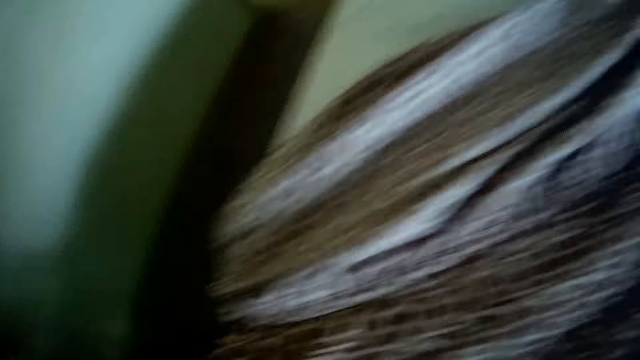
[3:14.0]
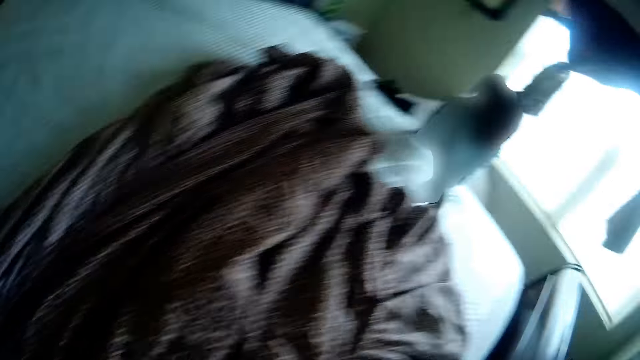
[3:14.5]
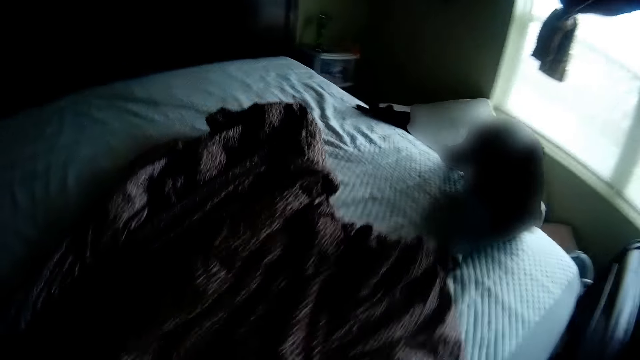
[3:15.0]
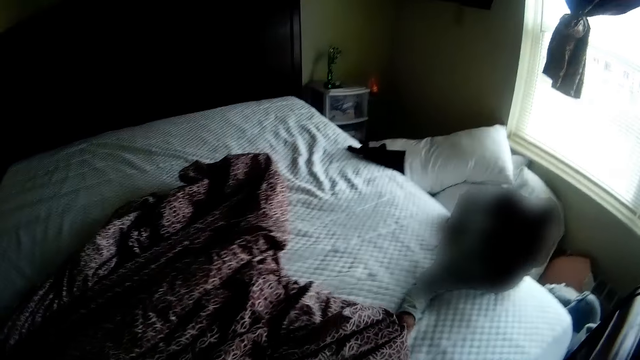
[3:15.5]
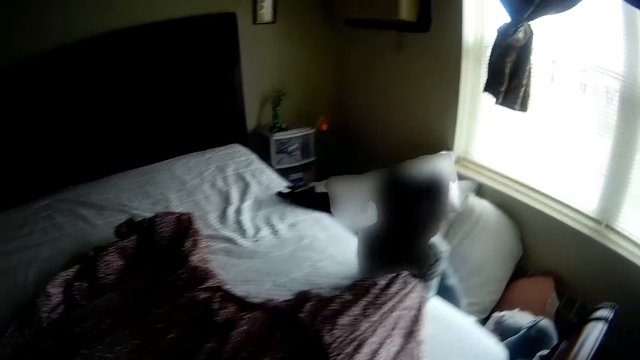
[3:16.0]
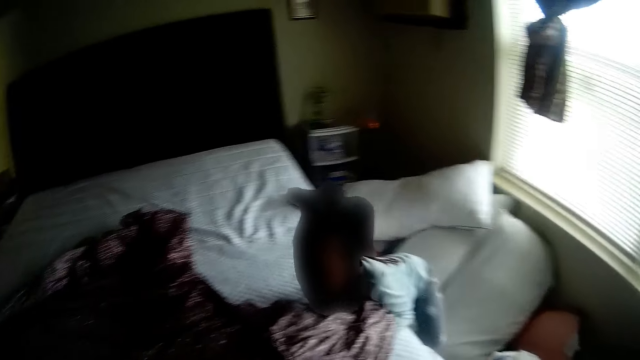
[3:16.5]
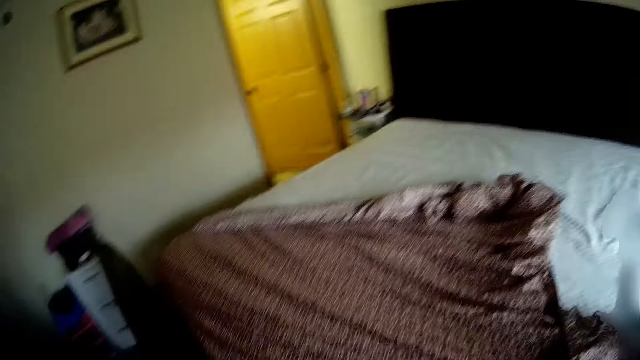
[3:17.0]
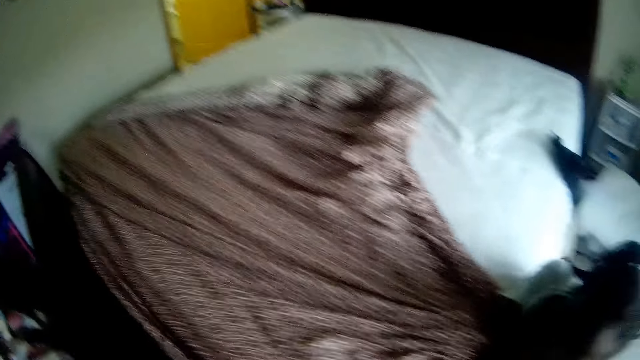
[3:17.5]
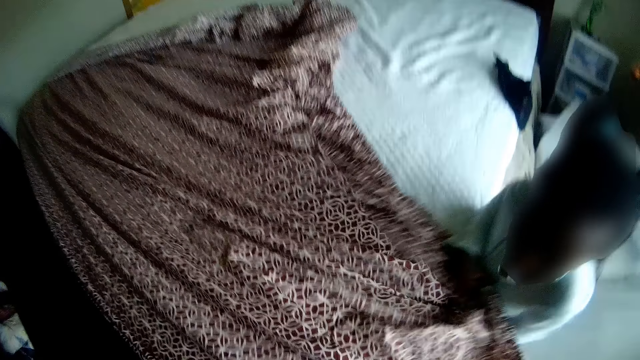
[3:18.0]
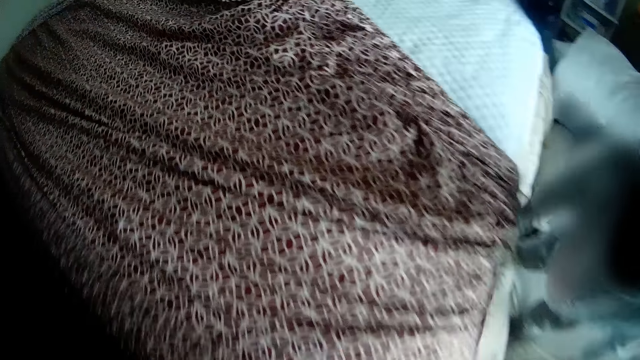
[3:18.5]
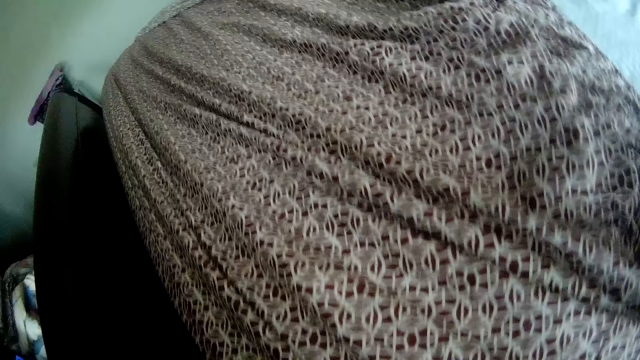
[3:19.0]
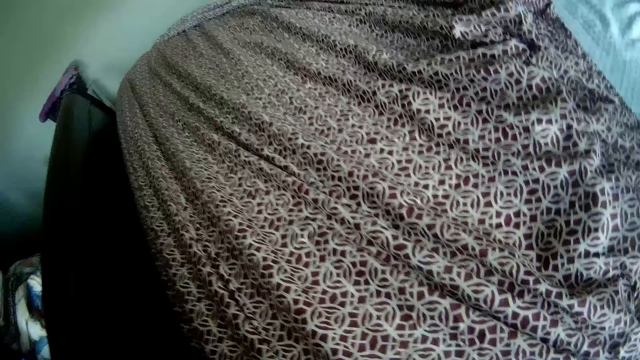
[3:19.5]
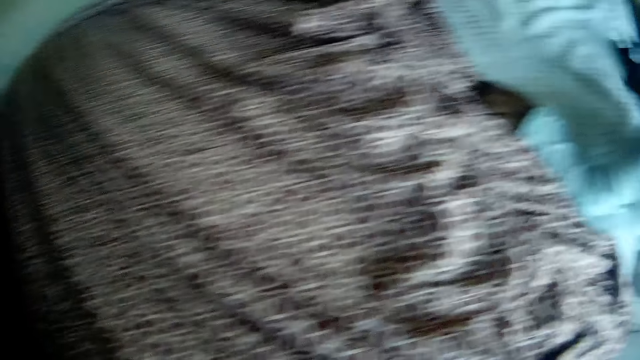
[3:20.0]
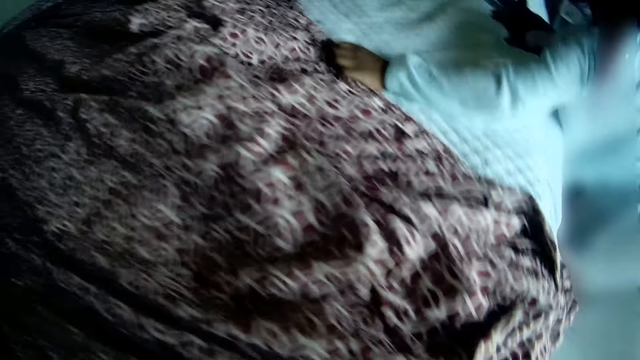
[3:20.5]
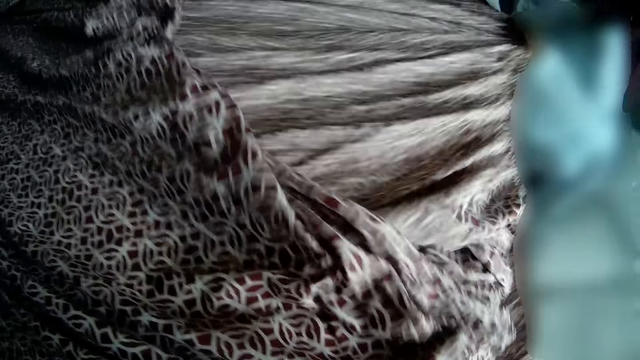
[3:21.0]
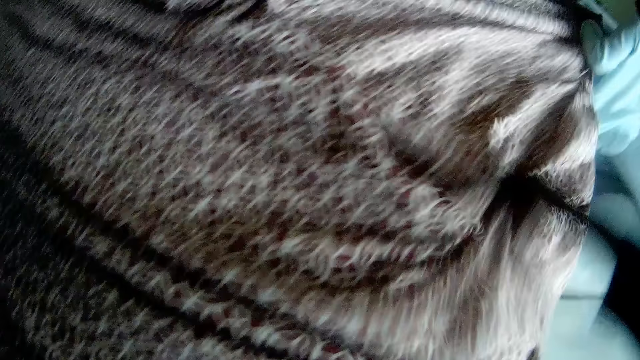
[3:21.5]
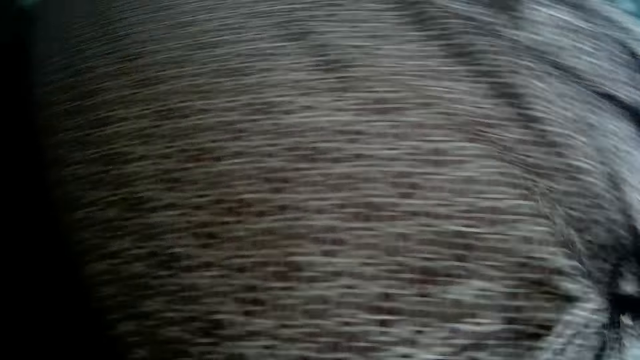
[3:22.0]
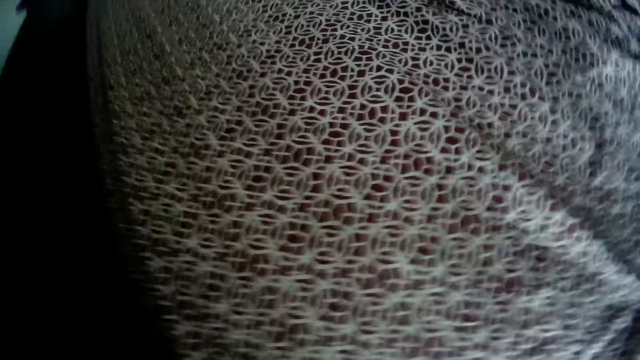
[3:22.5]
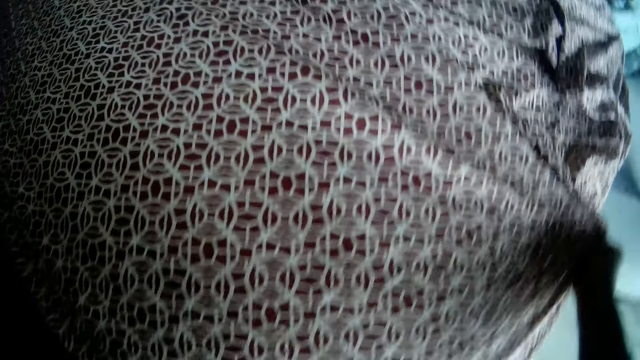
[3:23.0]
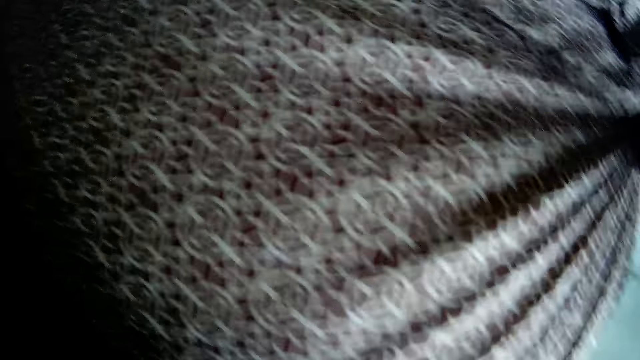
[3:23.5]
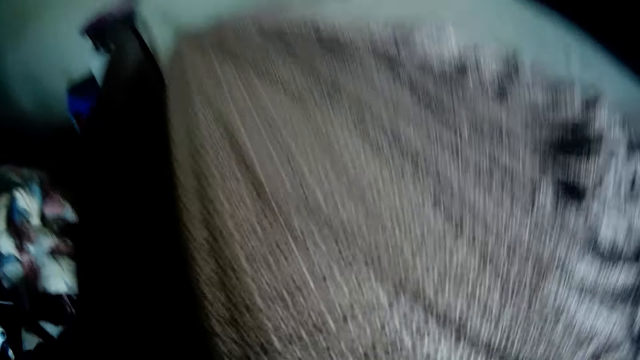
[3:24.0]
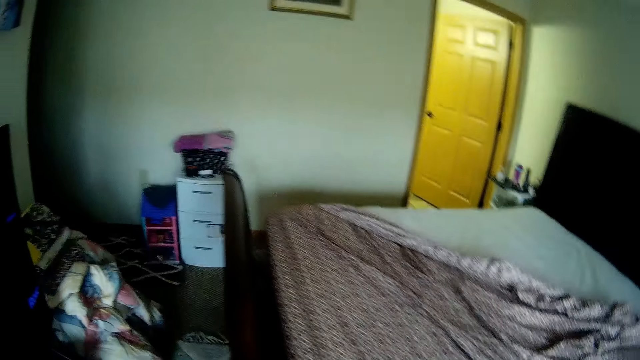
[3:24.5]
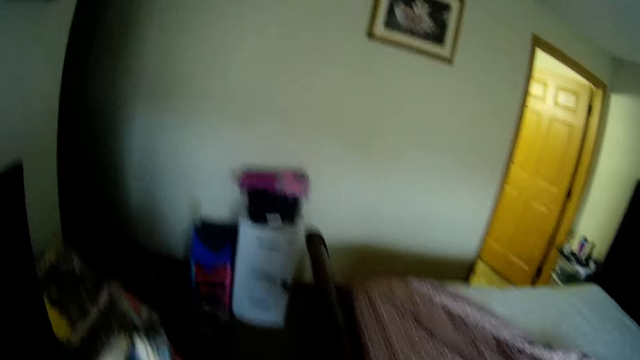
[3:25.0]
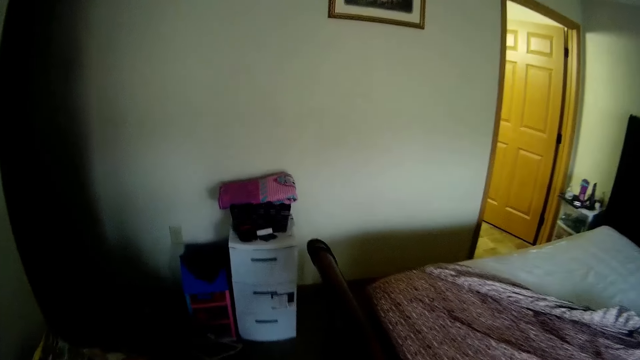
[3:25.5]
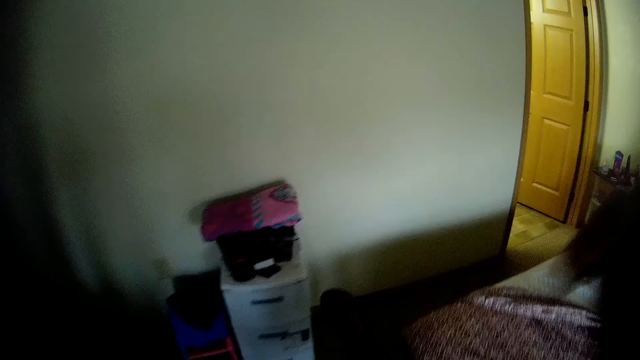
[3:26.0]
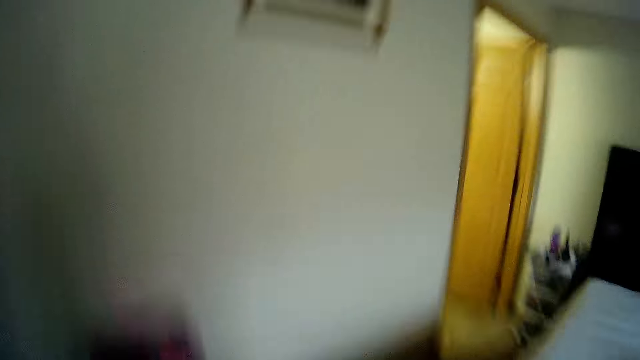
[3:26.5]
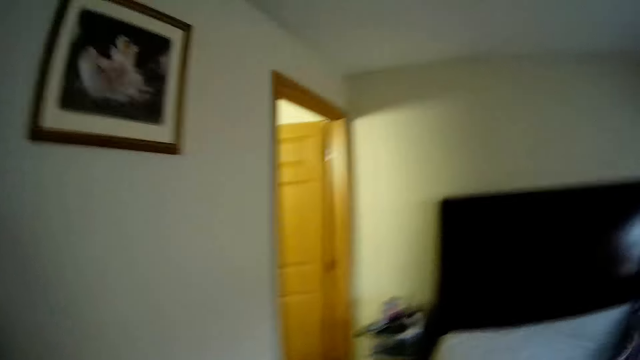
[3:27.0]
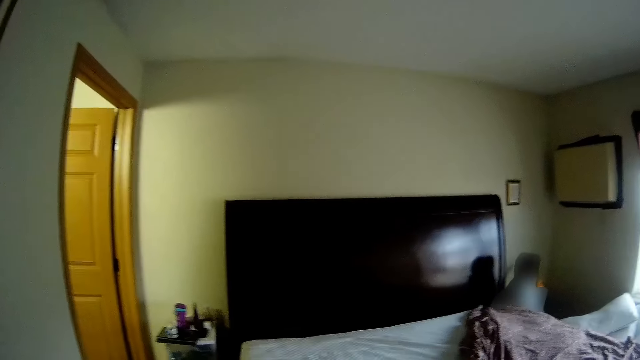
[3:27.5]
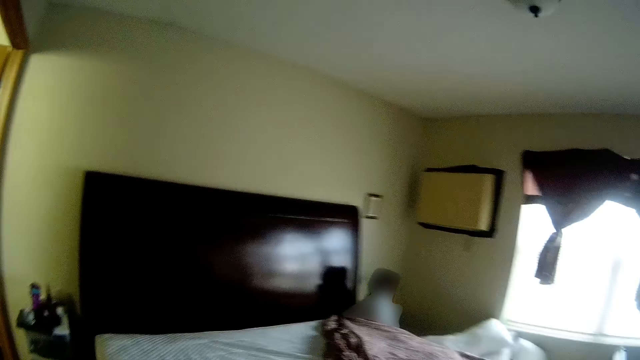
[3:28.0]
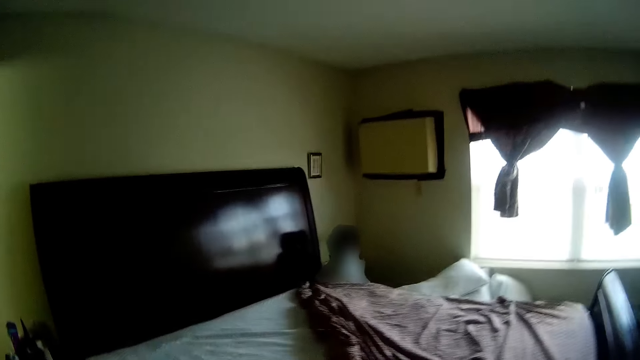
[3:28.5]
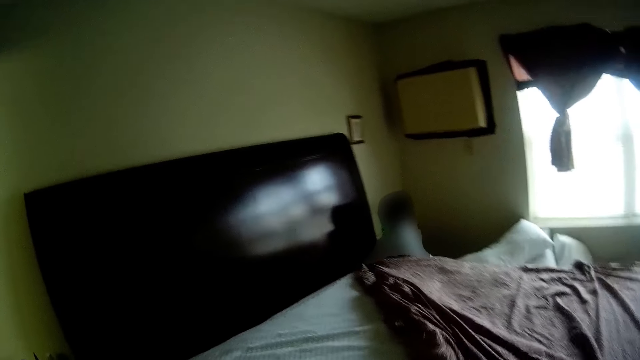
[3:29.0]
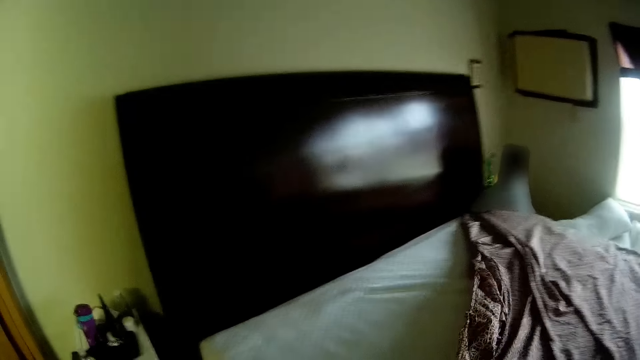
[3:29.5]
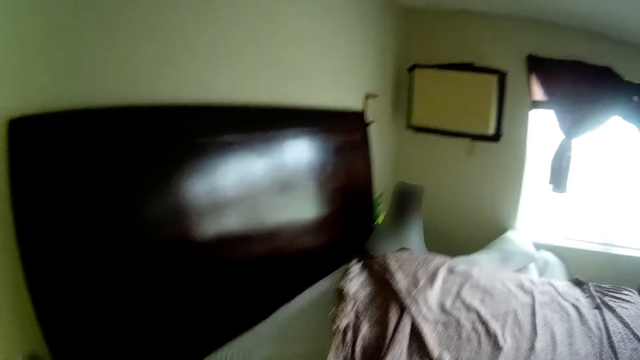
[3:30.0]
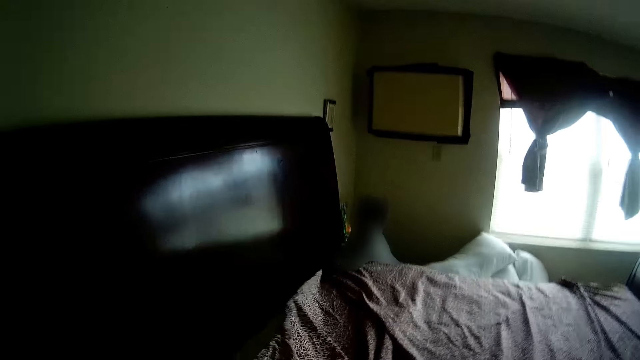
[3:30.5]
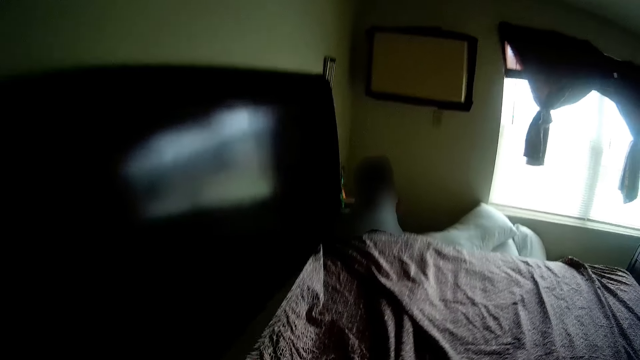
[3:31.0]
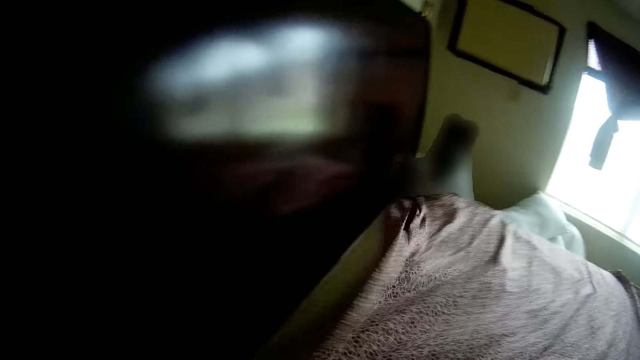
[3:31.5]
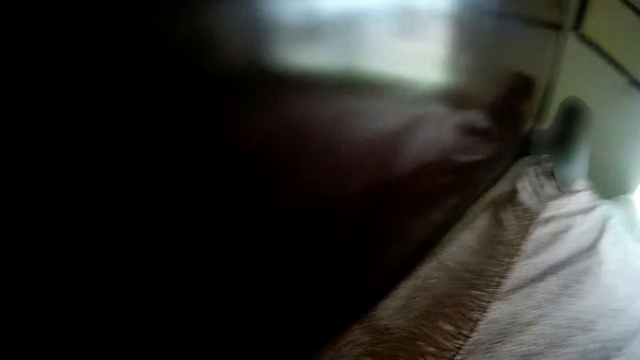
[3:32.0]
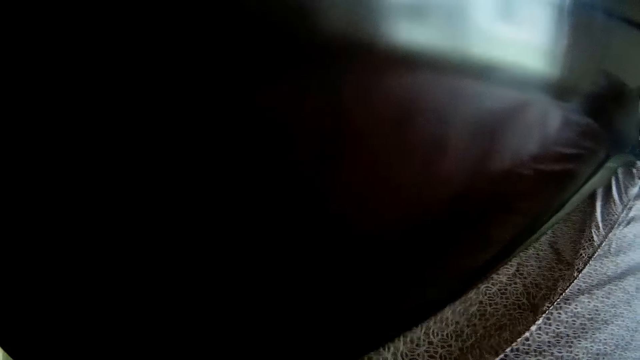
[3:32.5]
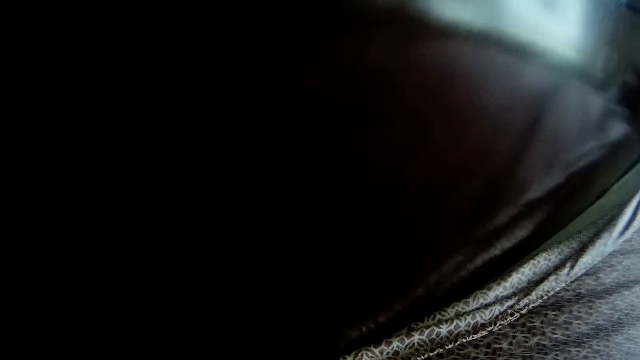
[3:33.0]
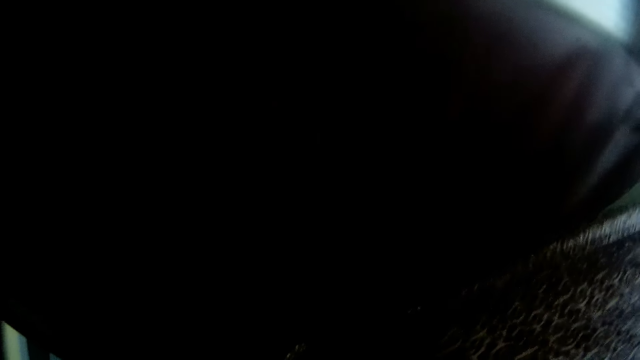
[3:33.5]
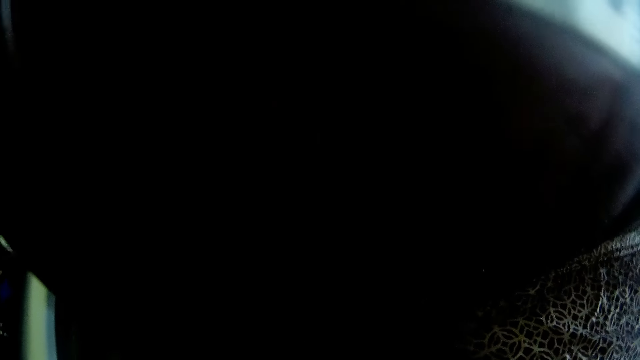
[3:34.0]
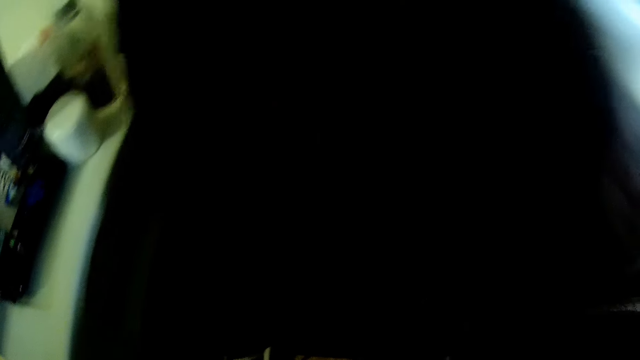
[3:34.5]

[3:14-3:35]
The girl drags the bedsheet on the mattress with her right hand. The girl spreads the bedsheet on the mattress with her hands. The camera wearer spreads the bedsheet on the mattress with her hands. The girl spreads the bedsheet on the mattress with her hands. The camera wearer spreads the bedsheet on the mattress with her hands.
